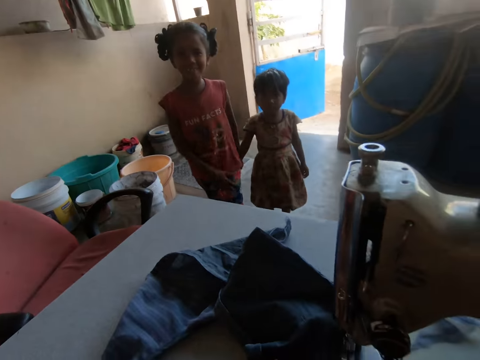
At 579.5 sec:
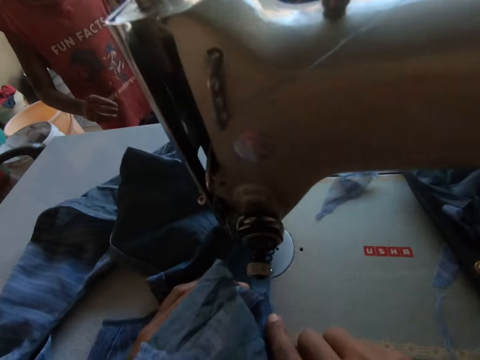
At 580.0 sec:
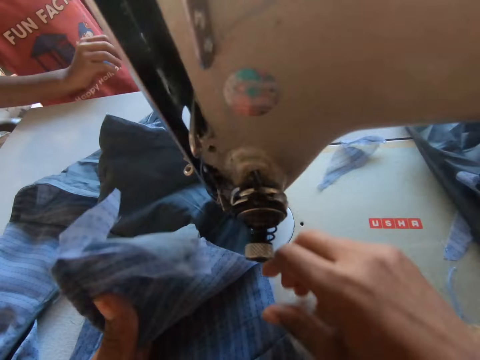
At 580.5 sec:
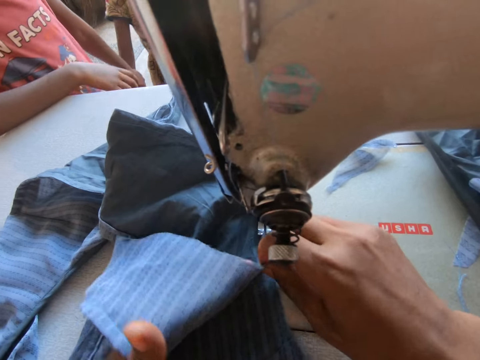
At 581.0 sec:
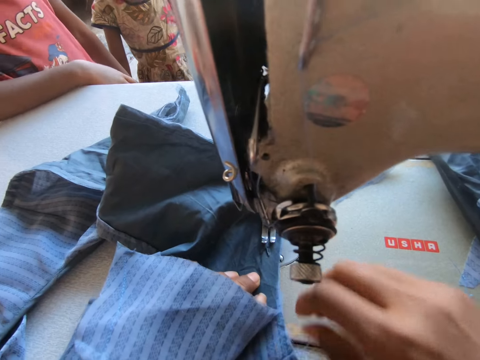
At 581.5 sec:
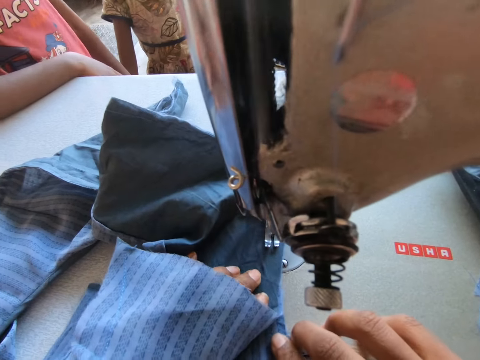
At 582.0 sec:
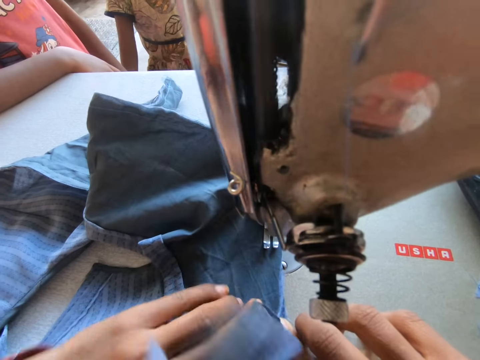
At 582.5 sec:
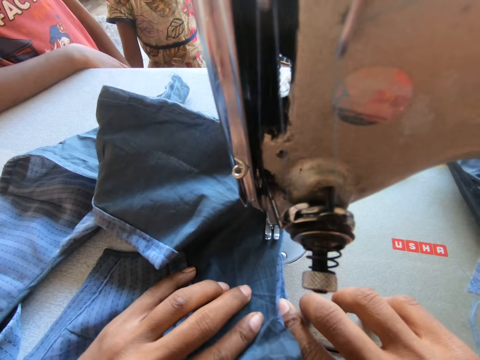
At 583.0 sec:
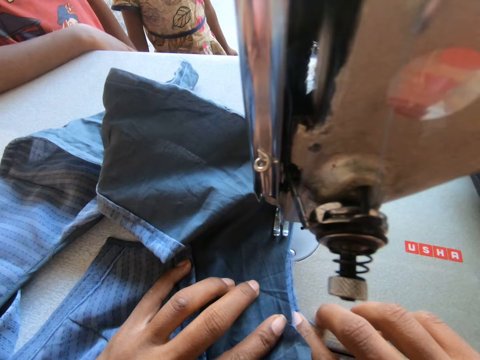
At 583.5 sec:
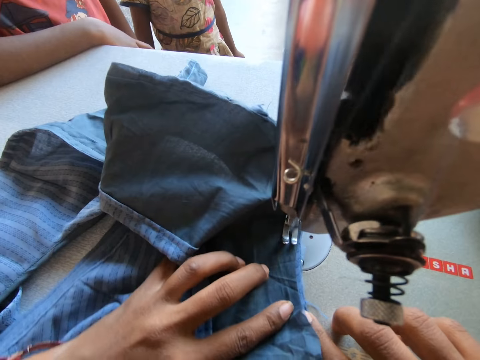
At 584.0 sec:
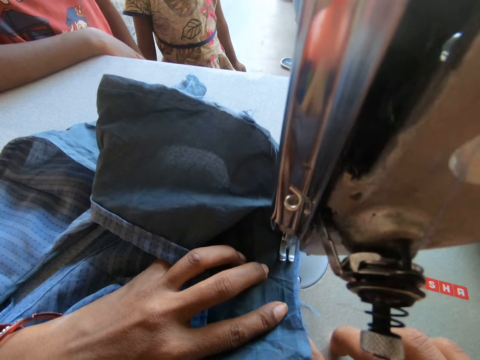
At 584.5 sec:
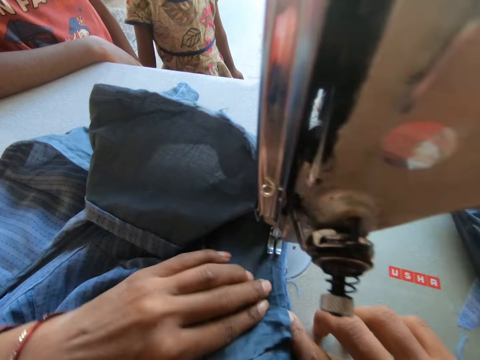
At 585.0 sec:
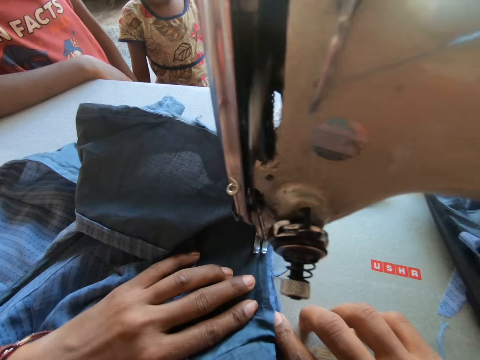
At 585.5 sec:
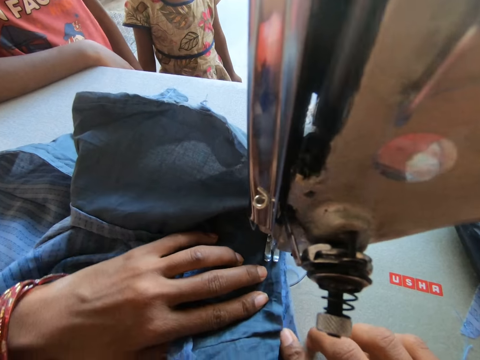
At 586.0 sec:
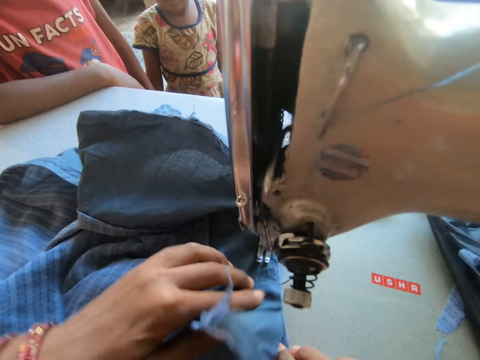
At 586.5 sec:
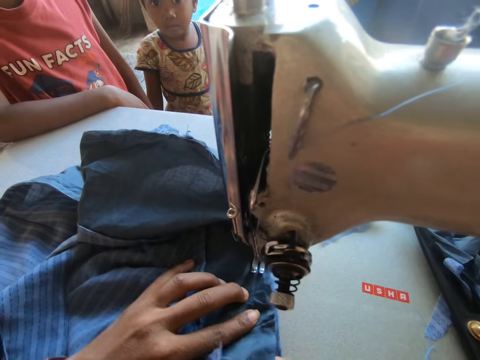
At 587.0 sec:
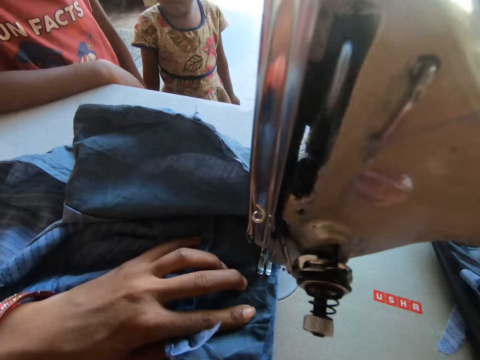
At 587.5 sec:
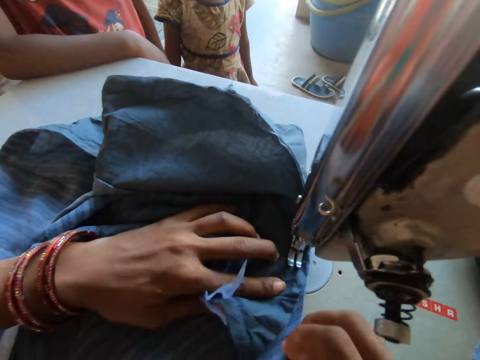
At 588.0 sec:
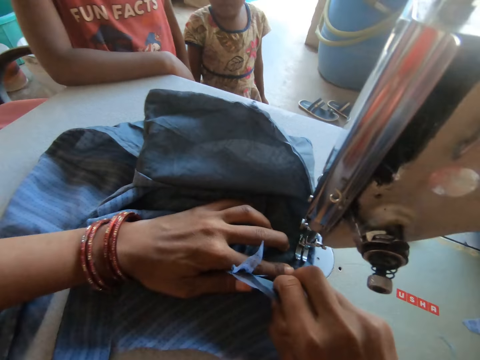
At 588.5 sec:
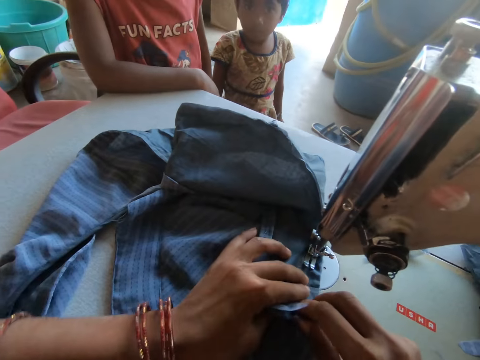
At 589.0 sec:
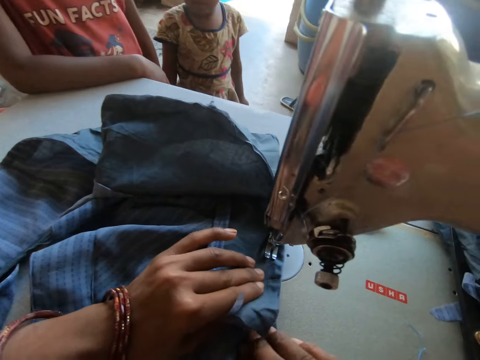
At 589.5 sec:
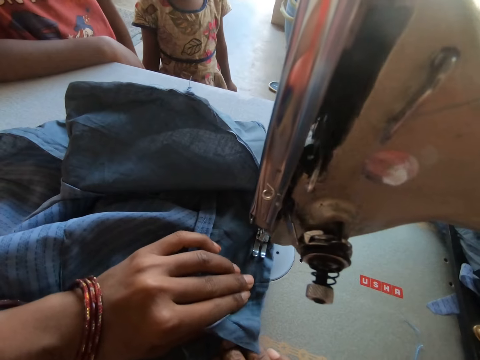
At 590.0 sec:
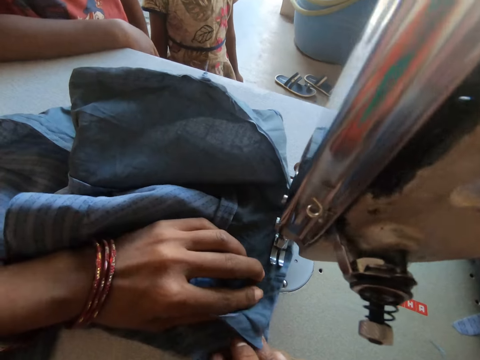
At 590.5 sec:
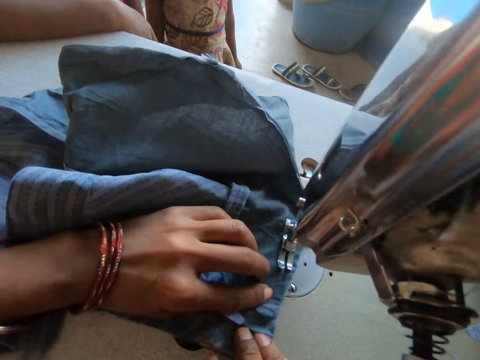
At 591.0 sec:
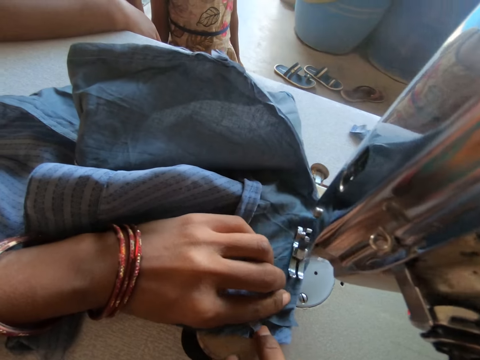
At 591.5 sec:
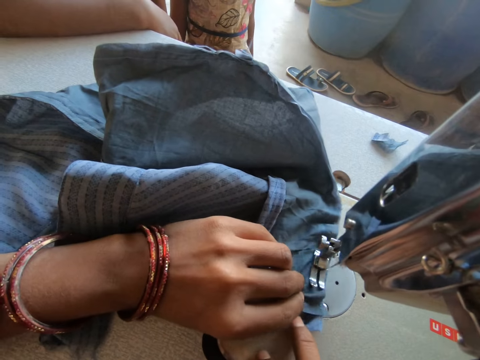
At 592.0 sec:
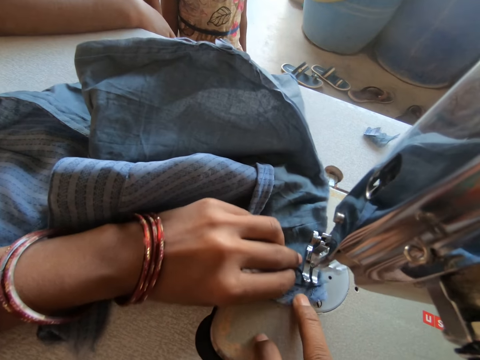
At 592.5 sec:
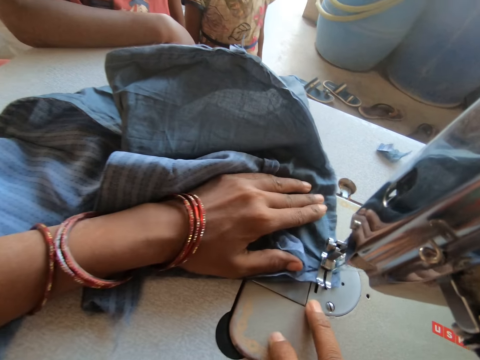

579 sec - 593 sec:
The girl lifts her right hand and places her right hand on the sewing machine table. The camera wearer adjusts the fabric on the sewing machine table with both hands. They sew the fabric with the sewing machine. They adjust the fabric on the sewing machine with both hands. They sew the fabric with the sewing machine.

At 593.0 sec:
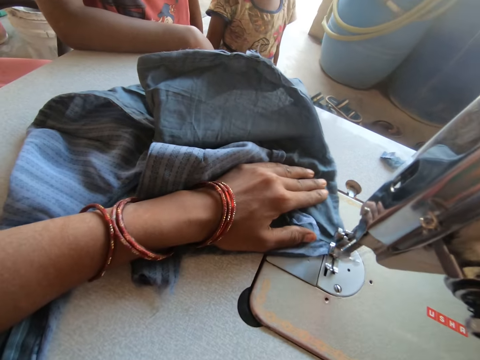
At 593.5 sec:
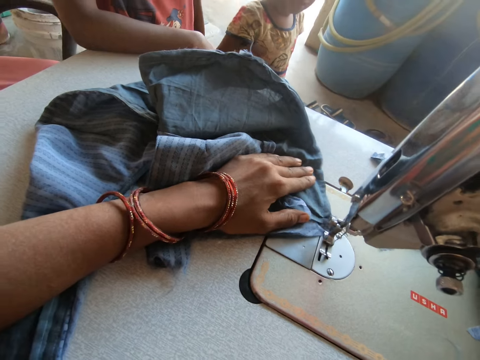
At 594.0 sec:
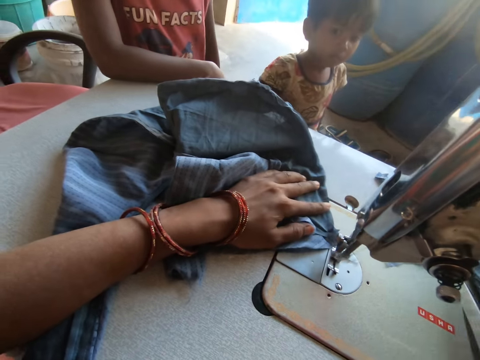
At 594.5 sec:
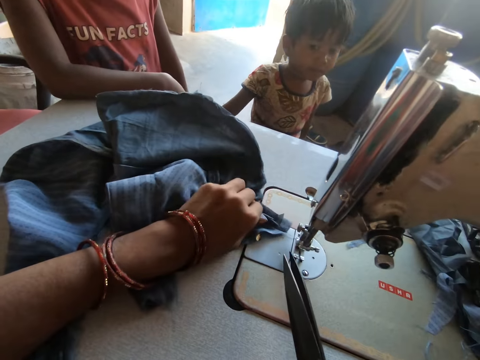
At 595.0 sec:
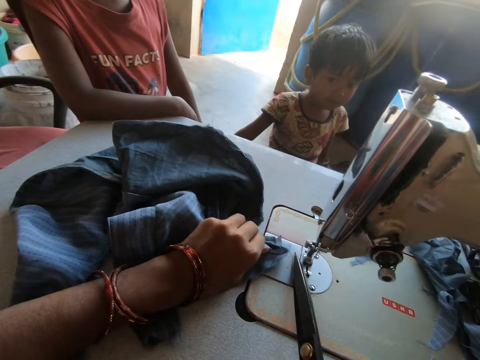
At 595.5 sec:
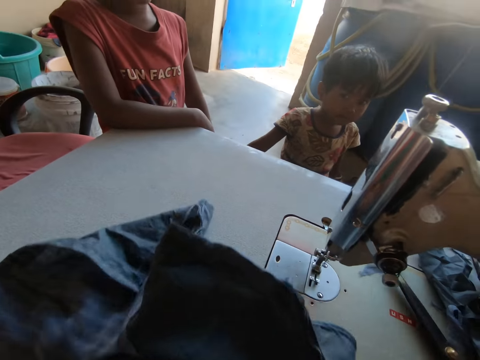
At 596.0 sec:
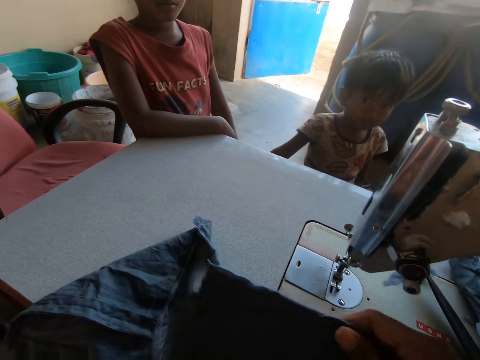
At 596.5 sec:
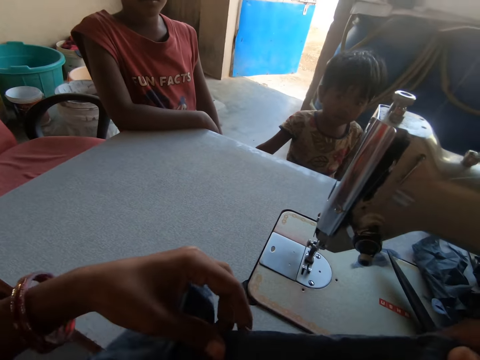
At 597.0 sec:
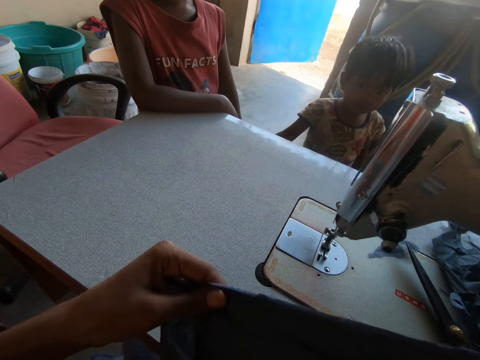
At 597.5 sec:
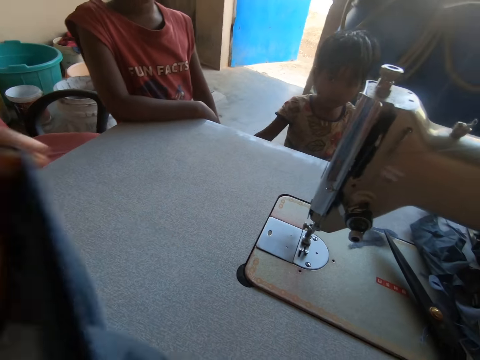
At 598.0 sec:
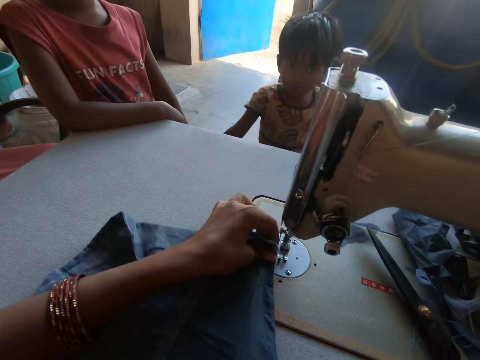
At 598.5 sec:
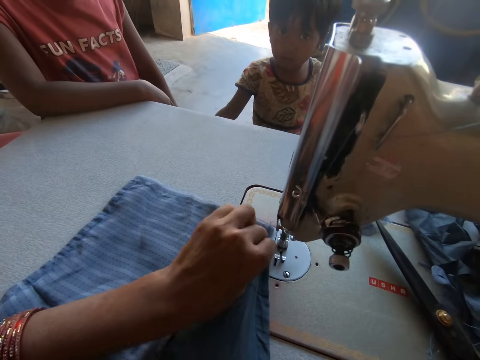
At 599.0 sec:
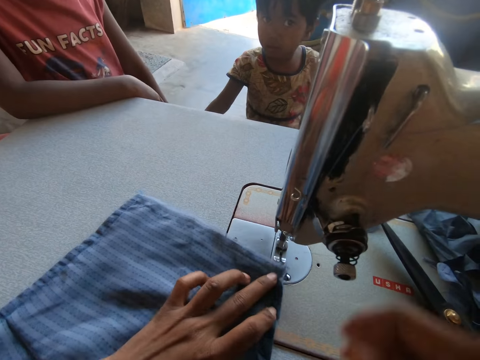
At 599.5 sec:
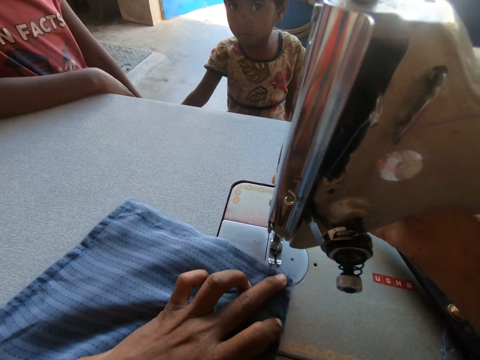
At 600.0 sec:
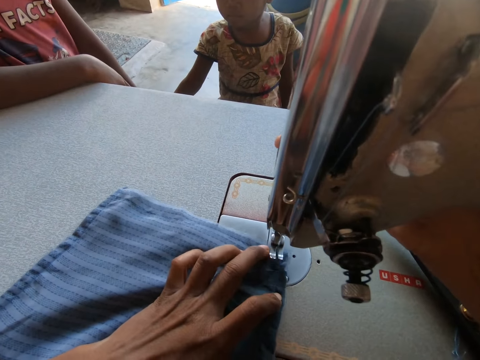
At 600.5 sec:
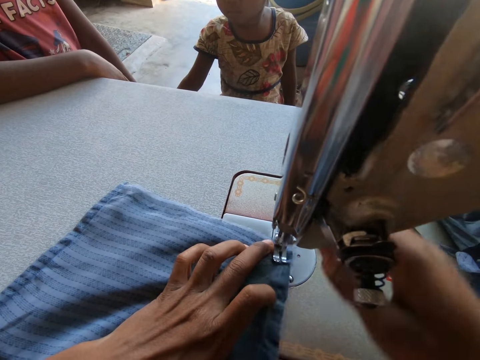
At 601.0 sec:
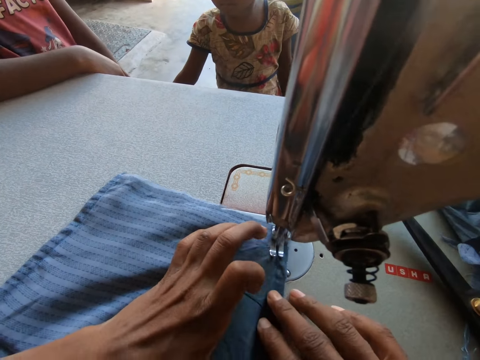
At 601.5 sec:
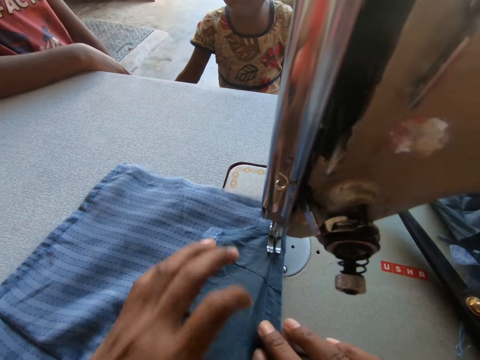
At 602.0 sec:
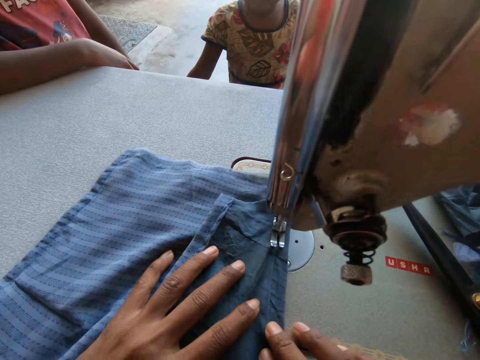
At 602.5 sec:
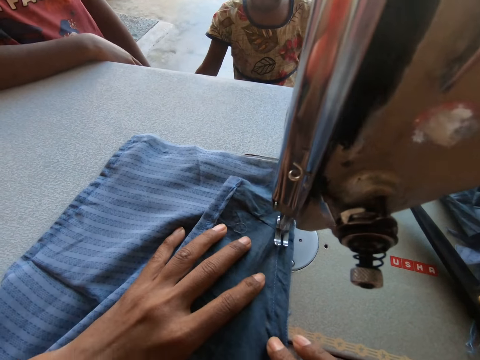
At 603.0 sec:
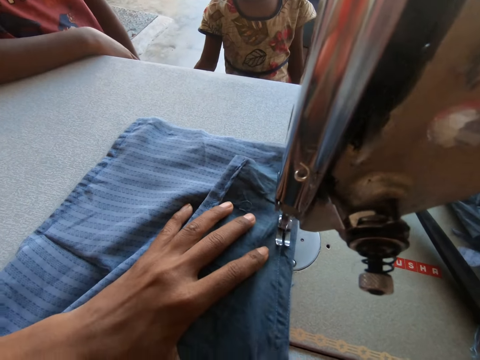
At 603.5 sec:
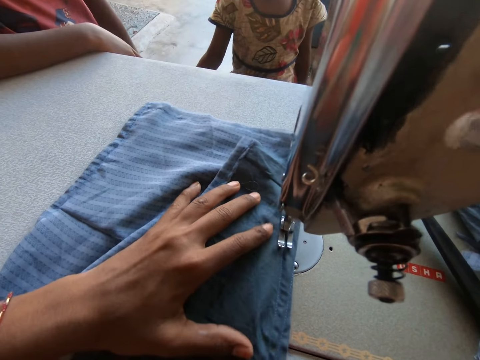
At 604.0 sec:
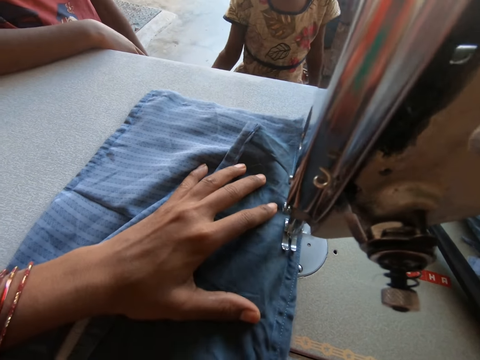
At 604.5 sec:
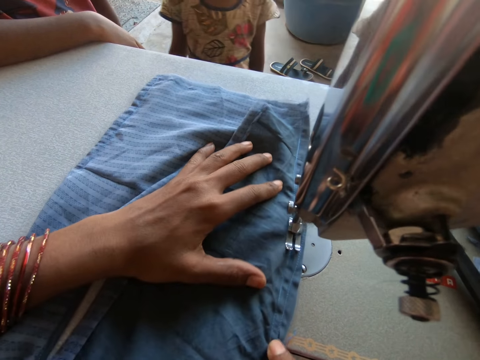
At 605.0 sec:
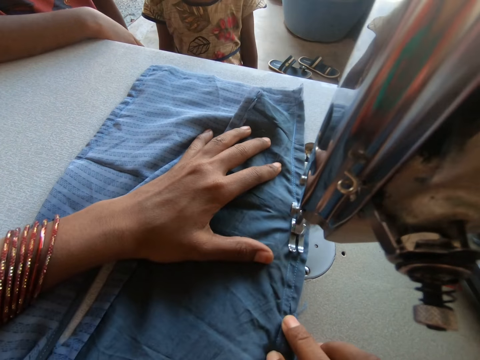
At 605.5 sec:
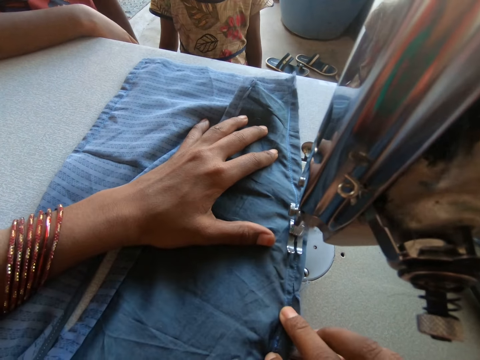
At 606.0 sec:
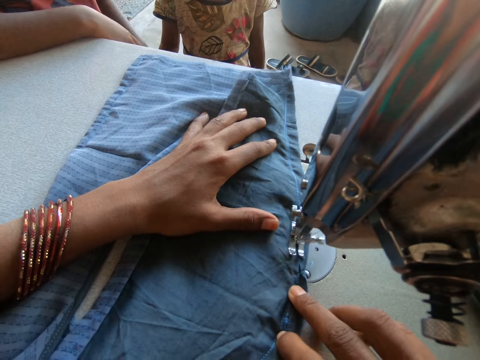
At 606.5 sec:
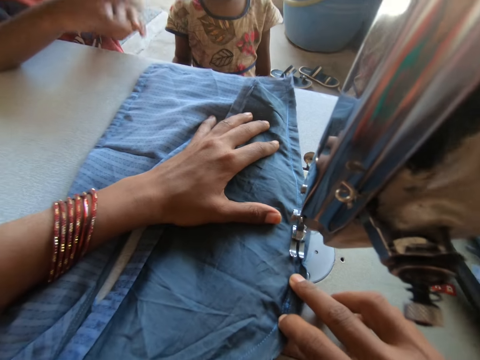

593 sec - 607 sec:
The camera wearer cuts the thread with the scissors in her right hand. She moves the fabric on the sewing machine table with her left hand. She places the scissors on the sewing machine table with her right hand. She holds the fabric with both hands. She adjusts the piece of cloth with her hands. She places the fabric on the sewing machine table with both hands. She lifts the sewing machine presser foot with her right hand. She moves the fabric below the sewing machine presser foot with her left hand. She drops the sewing machine presser foot on the fabric with her right hand. She sews the fabric with the sewing machine. The girl places both hands on the sewing machine.
